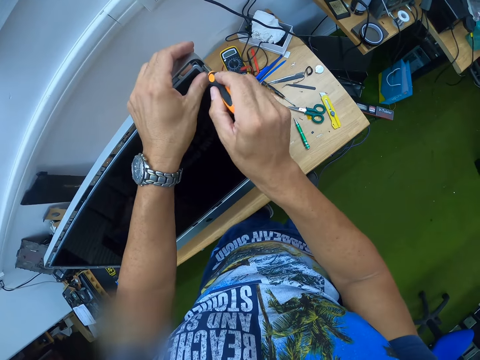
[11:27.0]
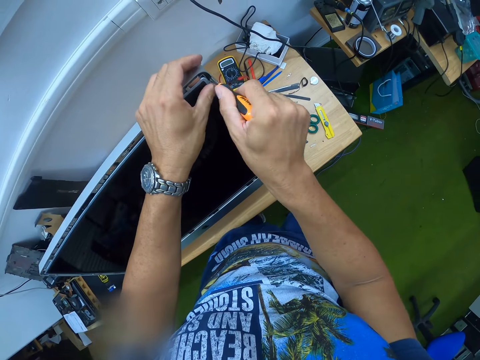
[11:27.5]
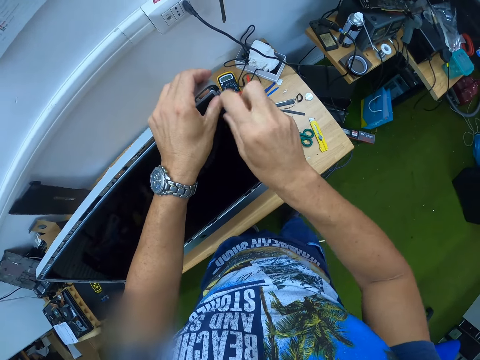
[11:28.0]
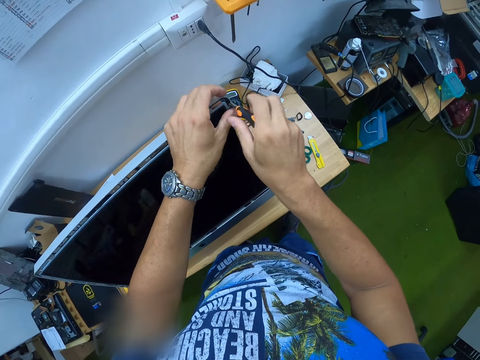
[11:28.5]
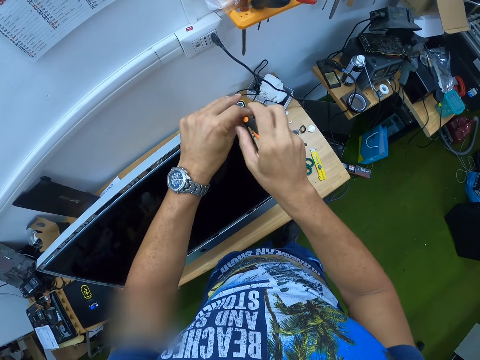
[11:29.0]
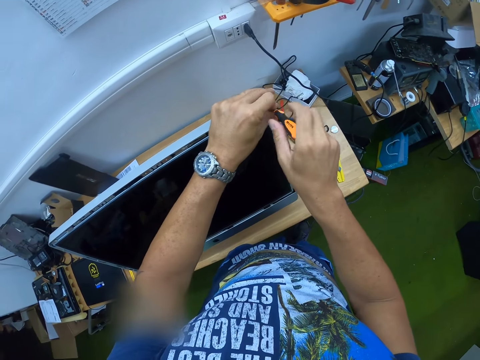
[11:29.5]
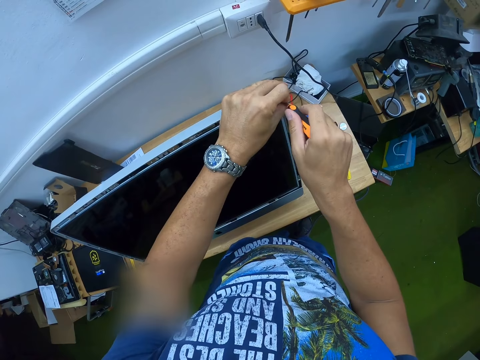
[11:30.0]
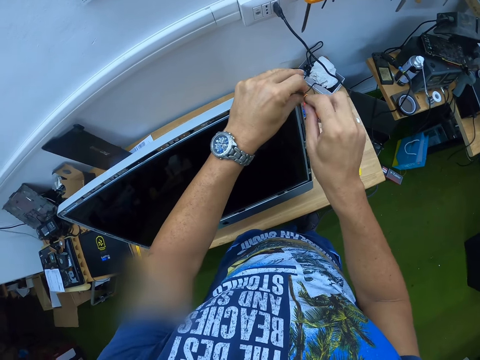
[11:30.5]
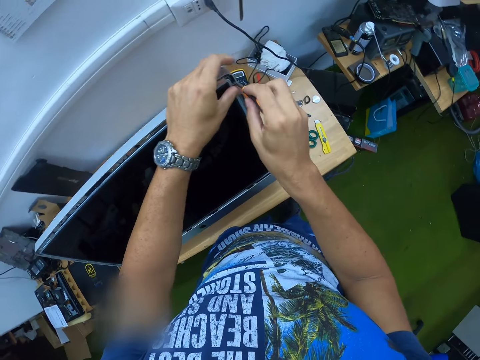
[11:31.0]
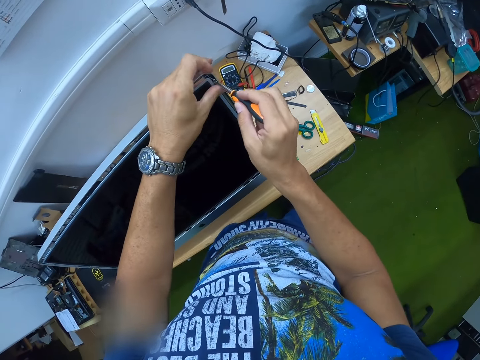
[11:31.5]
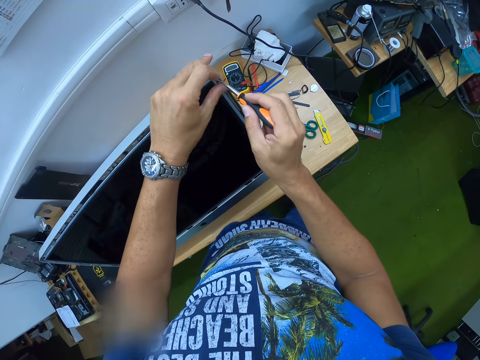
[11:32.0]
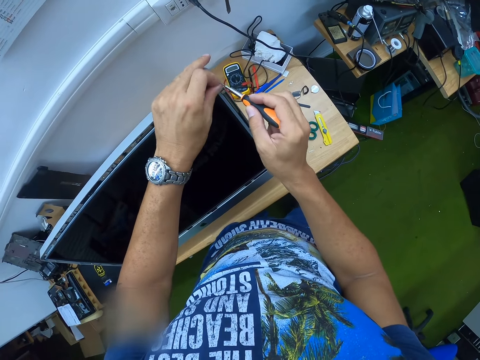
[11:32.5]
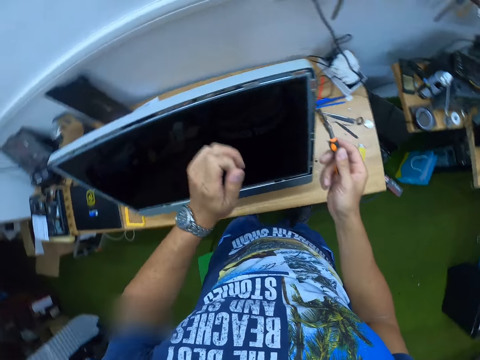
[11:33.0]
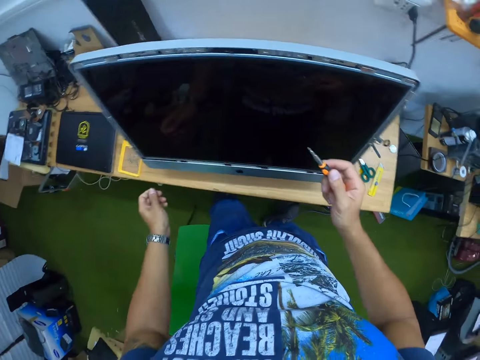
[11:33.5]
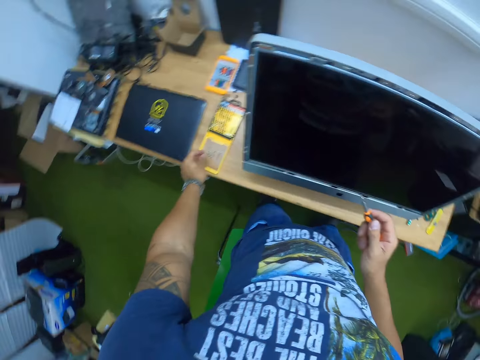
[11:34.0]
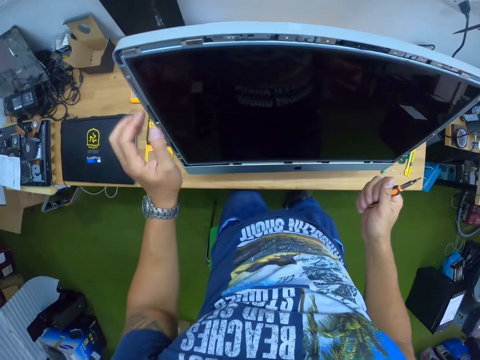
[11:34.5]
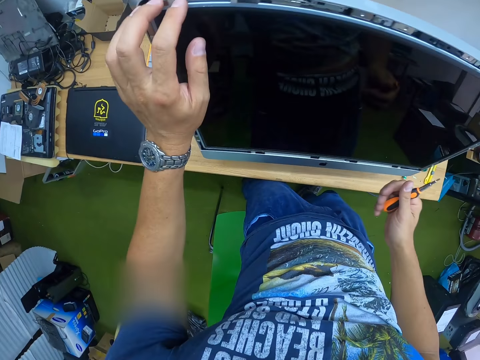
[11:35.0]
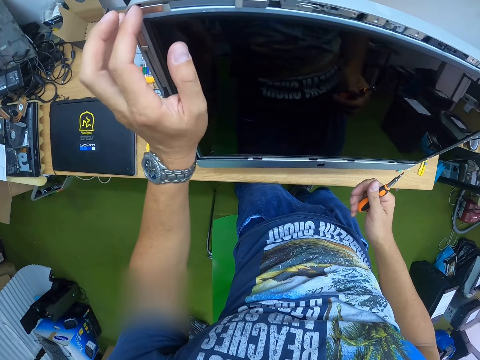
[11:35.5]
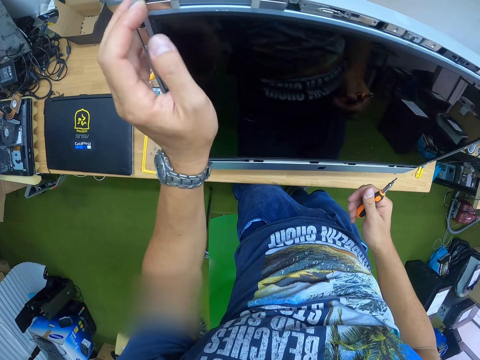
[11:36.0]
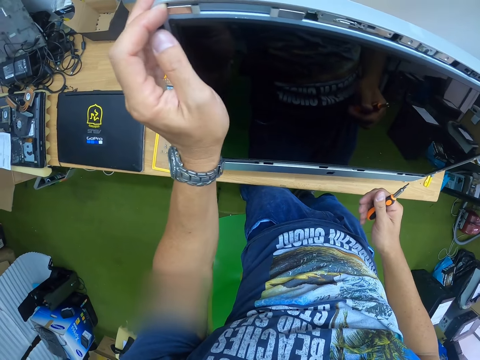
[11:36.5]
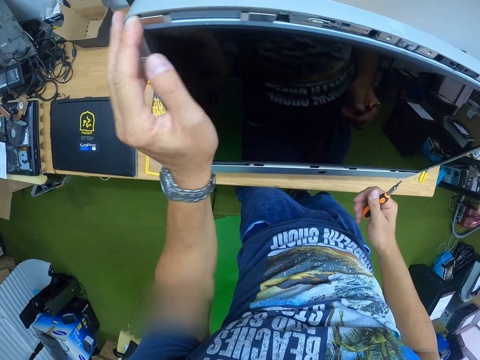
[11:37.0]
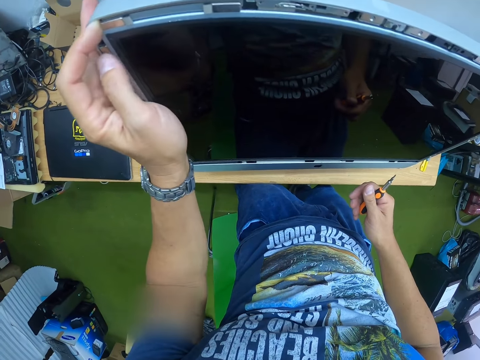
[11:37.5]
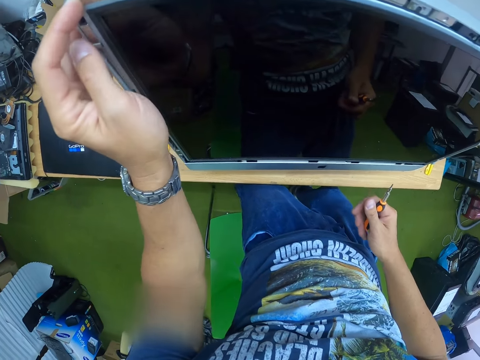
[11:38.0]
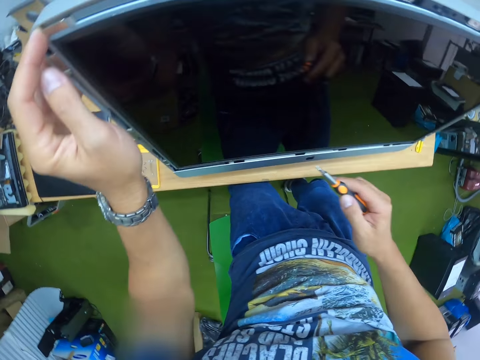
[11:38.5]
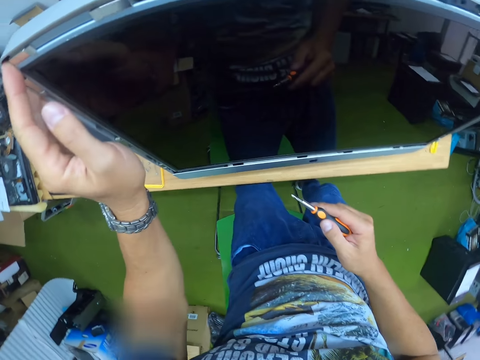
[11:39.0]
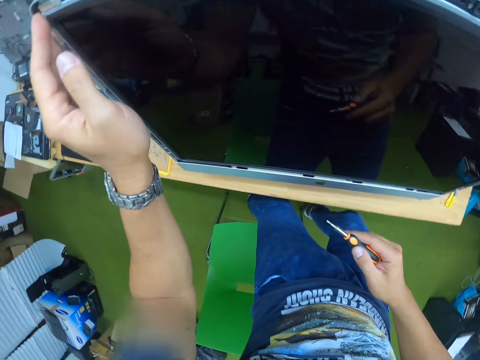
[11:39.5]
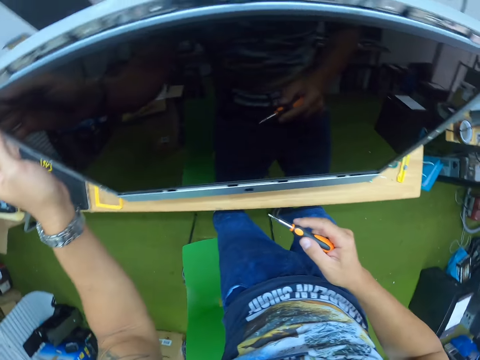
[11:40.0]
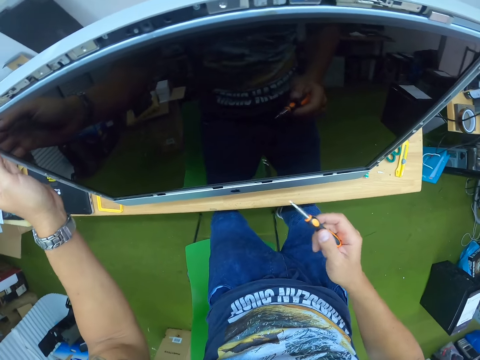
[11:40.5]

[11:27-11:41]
The camera wearer unscrews a screw in the screw port with the screwdriver in both hands. He removes the screw from the screw port with his left hand. He drops the screw in his left hand on the screwdriver box on the table. He removes the screen with his left hand.

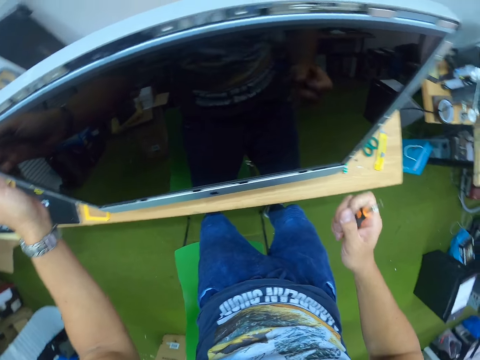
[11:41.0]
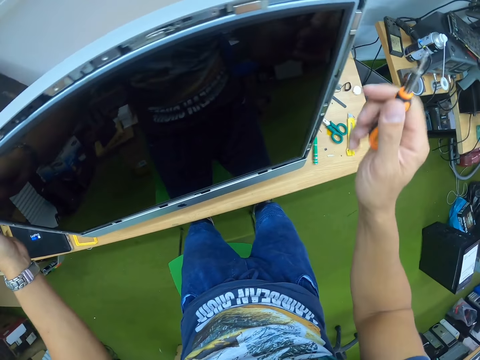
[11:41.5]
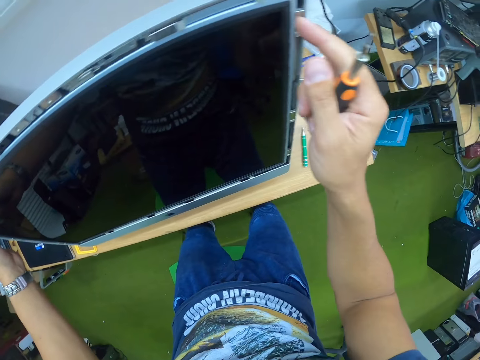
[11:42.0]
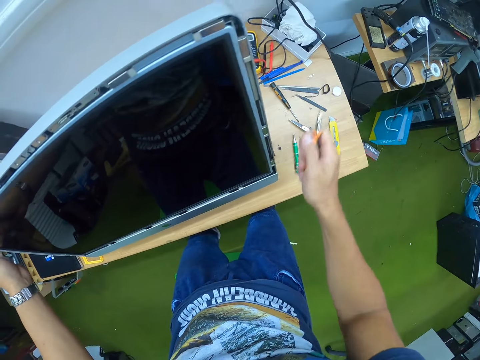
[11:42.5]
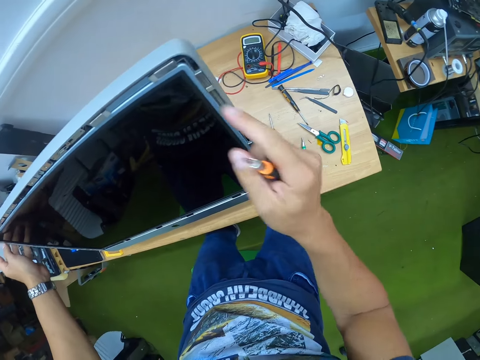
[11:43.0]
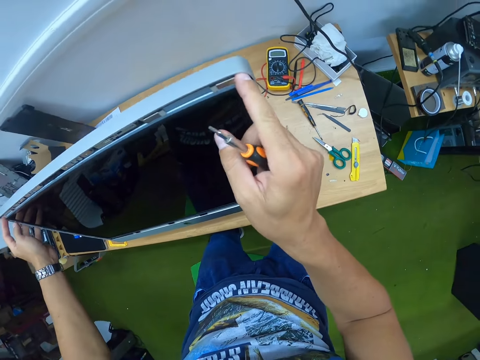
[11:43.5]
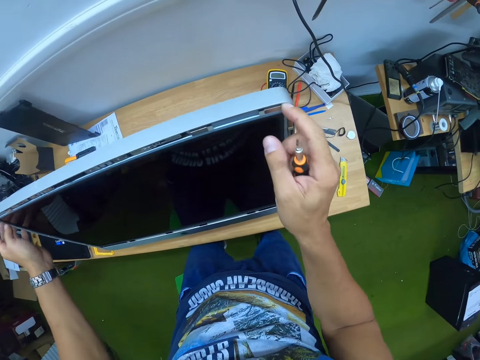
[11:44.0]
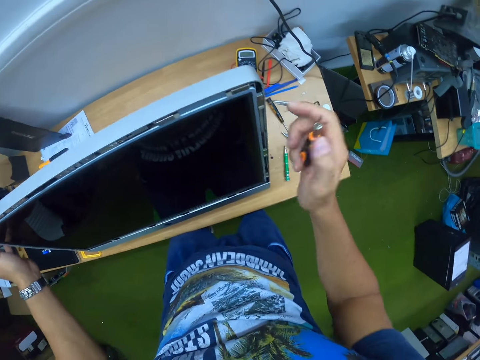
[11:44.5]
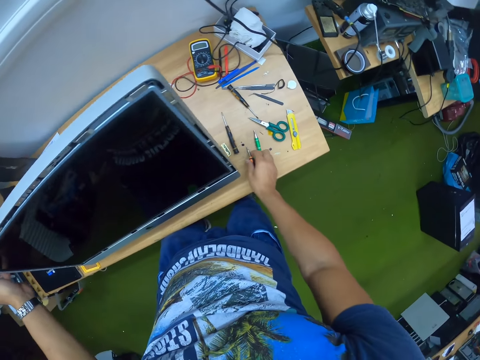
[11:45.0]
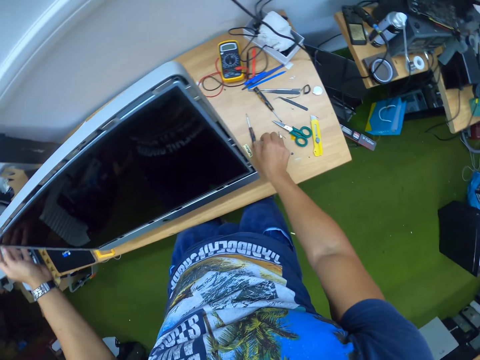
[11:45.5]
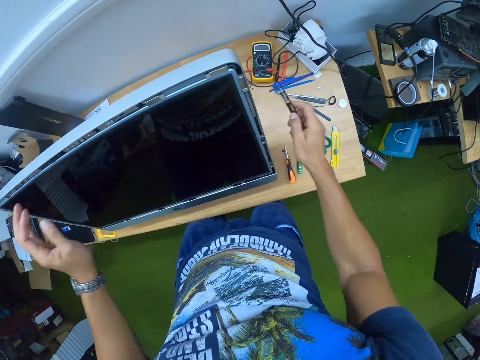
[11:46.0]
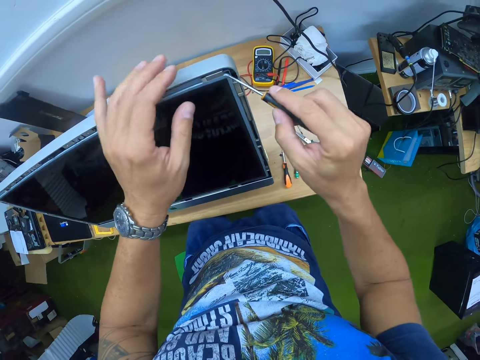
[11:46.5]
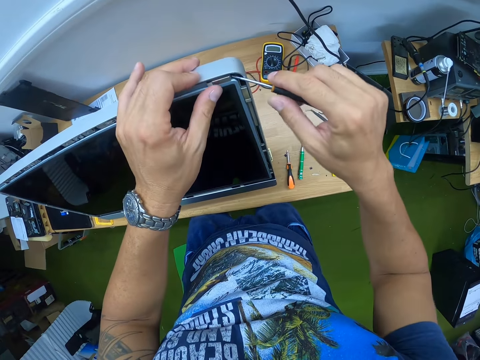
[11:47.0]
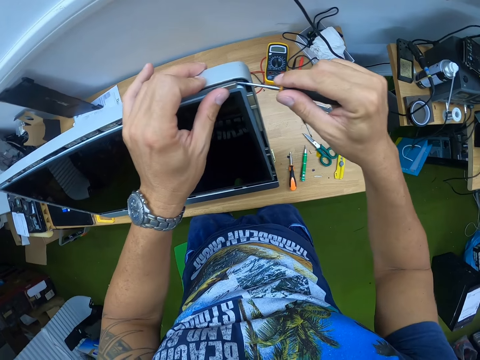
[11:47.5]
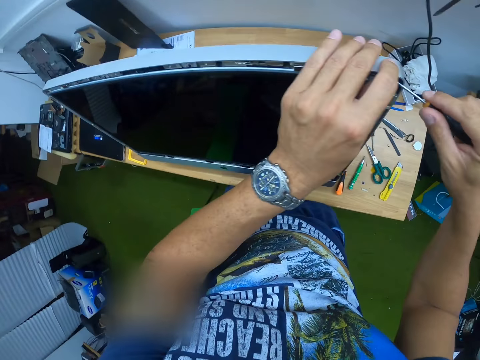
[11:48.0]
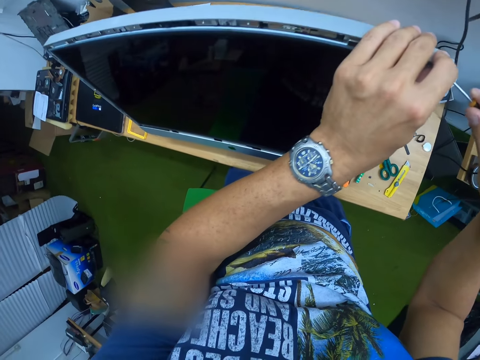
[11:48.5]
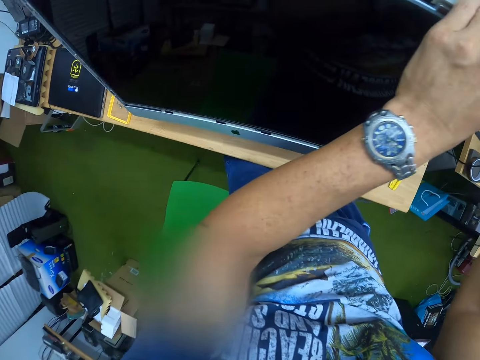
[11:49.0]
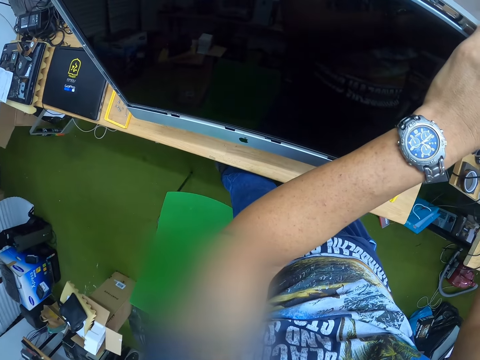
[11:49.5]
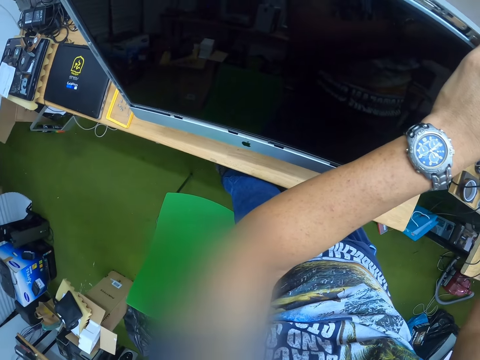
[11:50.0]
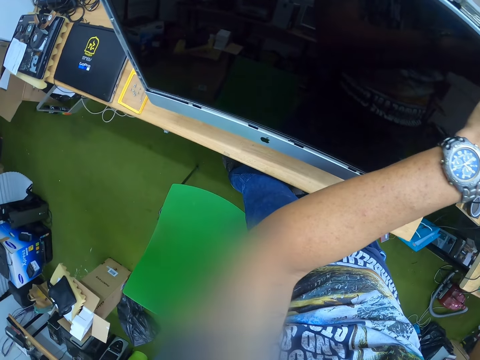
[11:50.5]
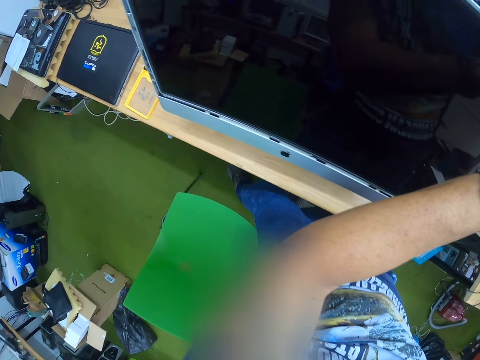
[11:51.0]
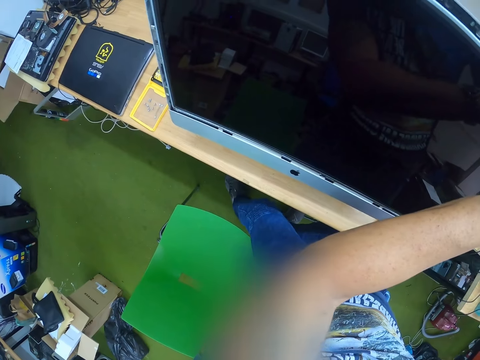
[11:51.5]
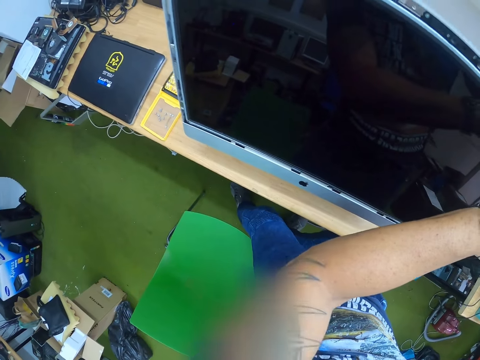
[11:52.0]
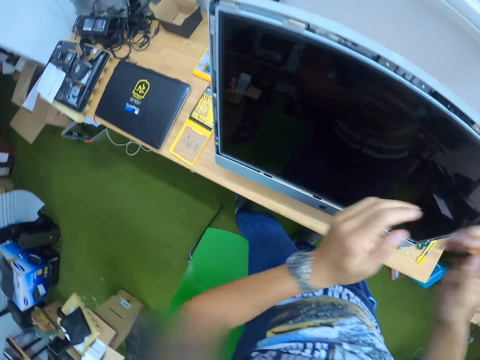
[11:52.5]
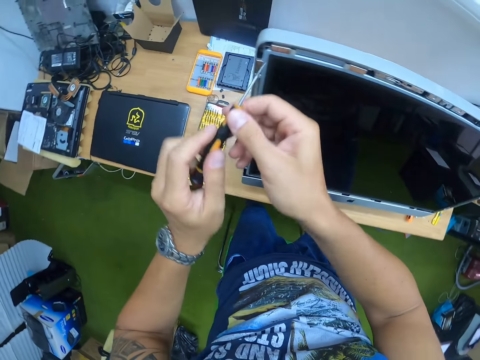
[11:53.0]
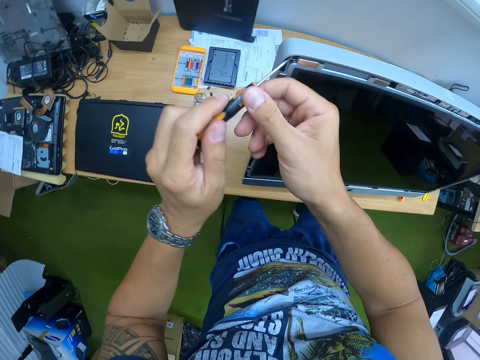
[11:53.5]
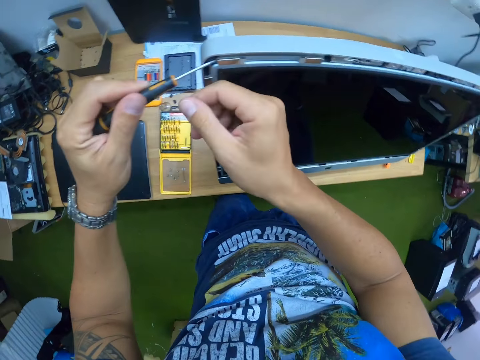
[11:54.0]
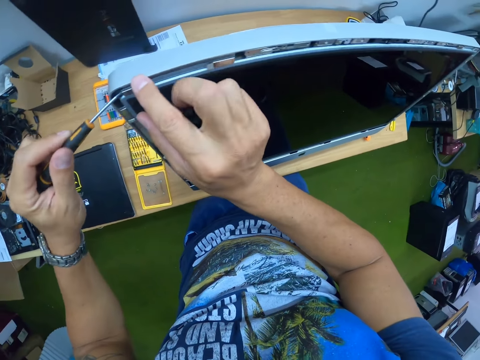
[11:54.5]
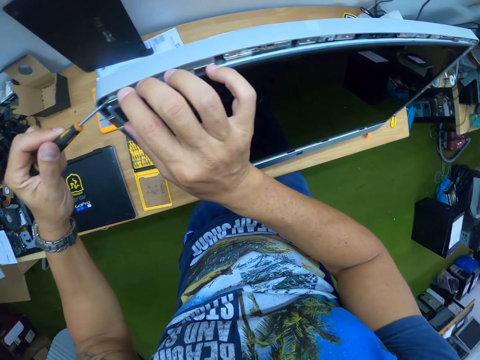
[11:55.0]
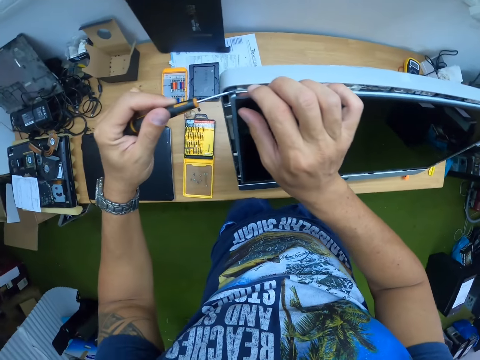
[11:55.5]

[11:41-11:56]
The camera wearer removes the screen with his hands. He touches the edges of the screen of the computer monitor on the table with both hands. He drops the screwdriver in his right hand on the table. He picks the slim screwdriver from the table with his right hand. He removes the screen with the screwdriver. He opens the right edge of the screen of the computer monitor on the table with the slim screwdriver in his right hand. He passes the slim screwdriver from his right hand to his left hand. He opens the left edge of the screen of the computer monitor on the table with the slim screwdriver in his left hand.
